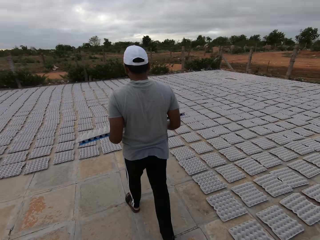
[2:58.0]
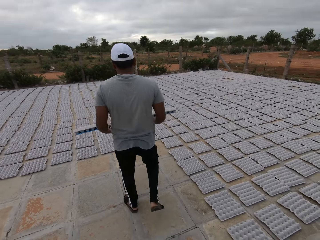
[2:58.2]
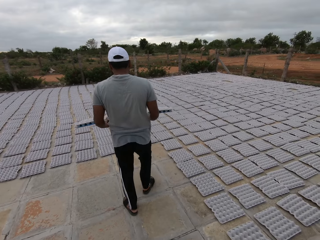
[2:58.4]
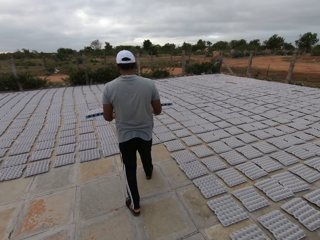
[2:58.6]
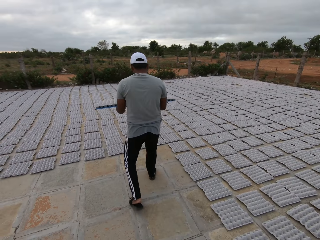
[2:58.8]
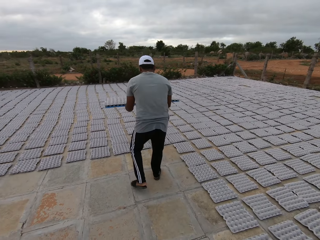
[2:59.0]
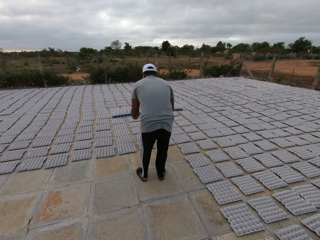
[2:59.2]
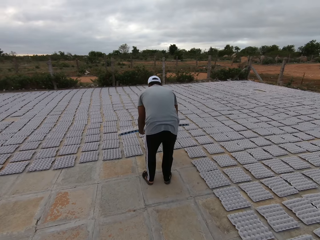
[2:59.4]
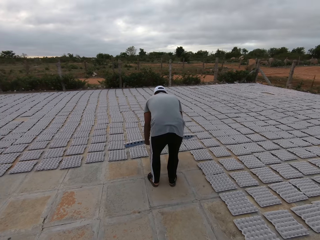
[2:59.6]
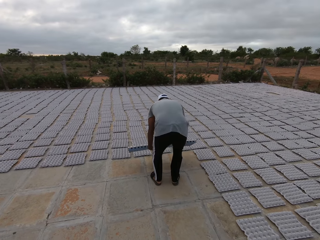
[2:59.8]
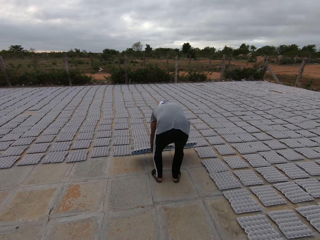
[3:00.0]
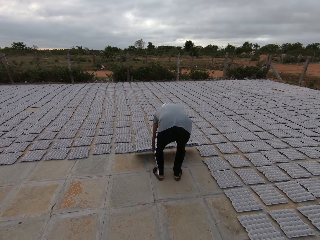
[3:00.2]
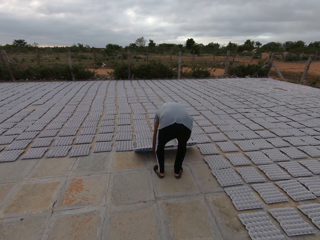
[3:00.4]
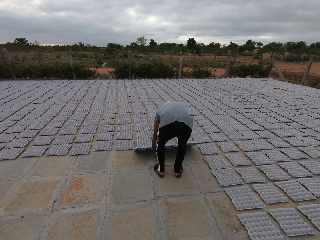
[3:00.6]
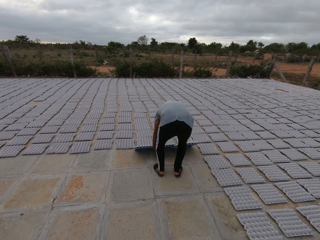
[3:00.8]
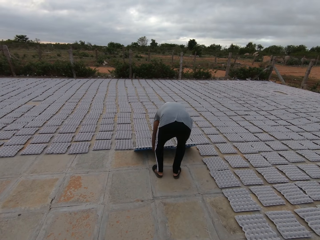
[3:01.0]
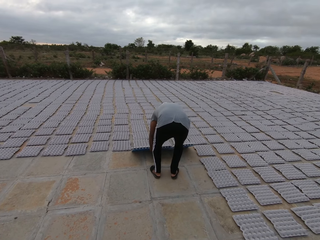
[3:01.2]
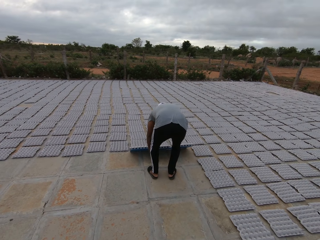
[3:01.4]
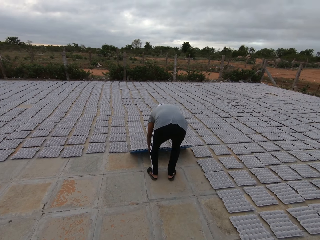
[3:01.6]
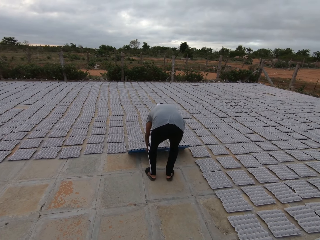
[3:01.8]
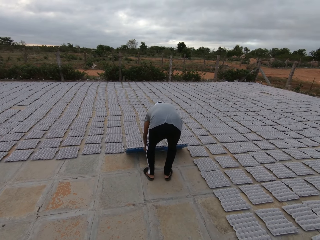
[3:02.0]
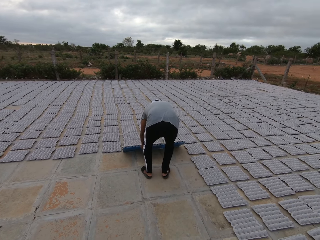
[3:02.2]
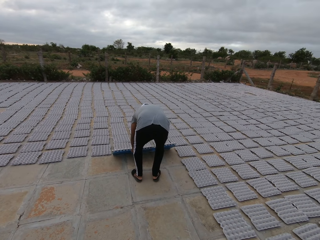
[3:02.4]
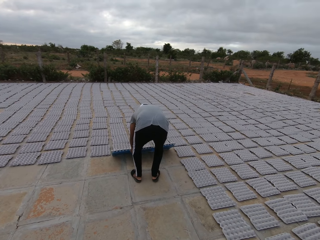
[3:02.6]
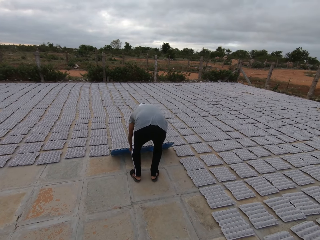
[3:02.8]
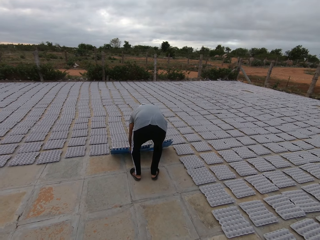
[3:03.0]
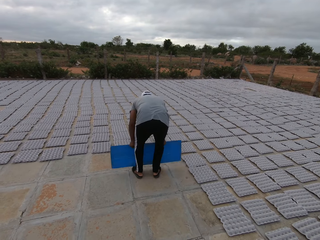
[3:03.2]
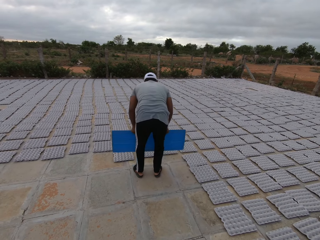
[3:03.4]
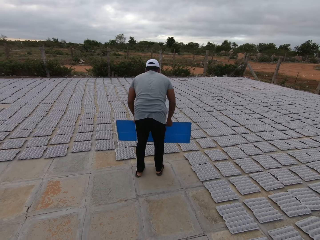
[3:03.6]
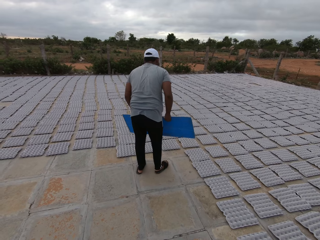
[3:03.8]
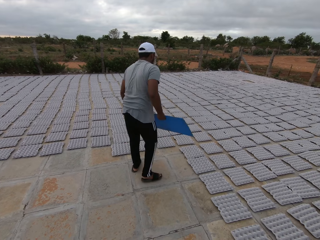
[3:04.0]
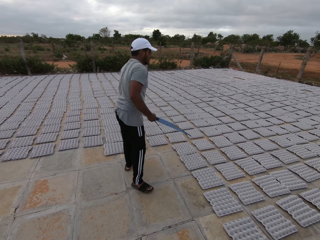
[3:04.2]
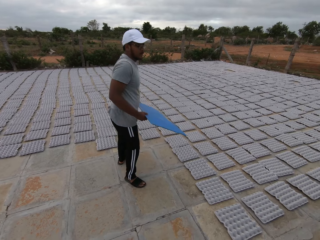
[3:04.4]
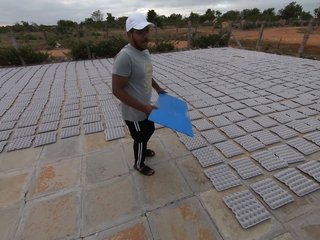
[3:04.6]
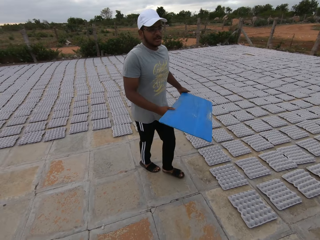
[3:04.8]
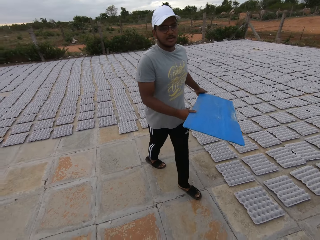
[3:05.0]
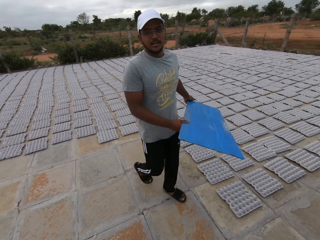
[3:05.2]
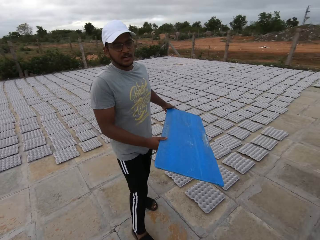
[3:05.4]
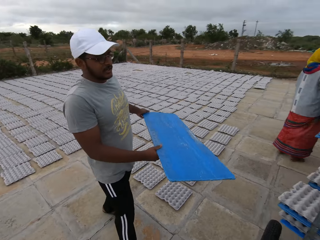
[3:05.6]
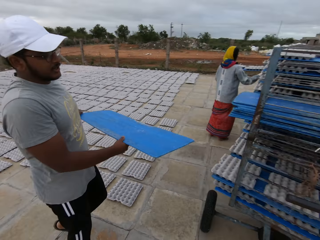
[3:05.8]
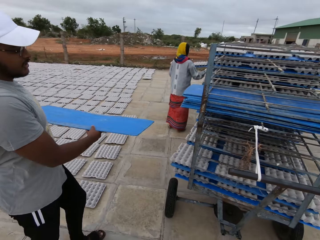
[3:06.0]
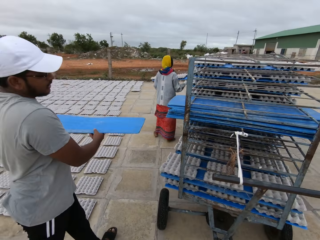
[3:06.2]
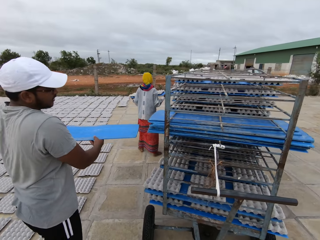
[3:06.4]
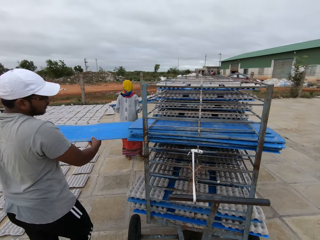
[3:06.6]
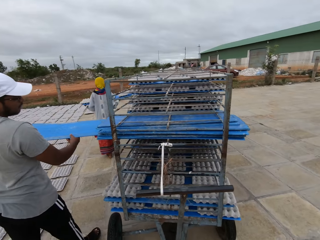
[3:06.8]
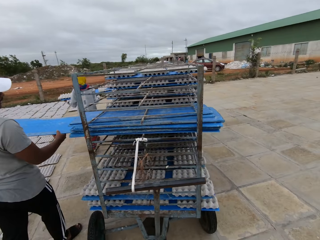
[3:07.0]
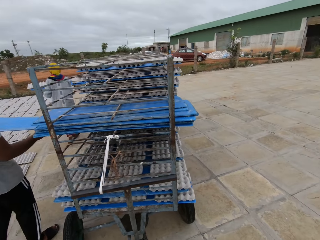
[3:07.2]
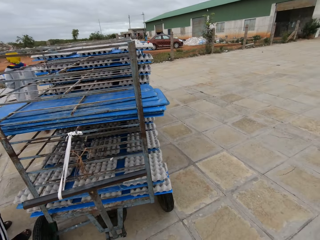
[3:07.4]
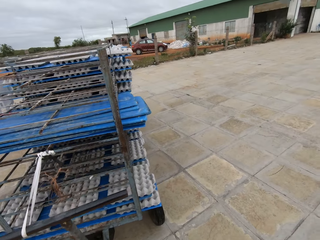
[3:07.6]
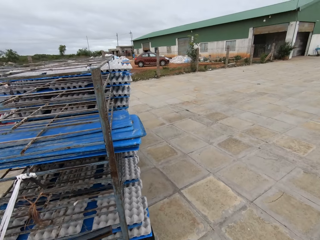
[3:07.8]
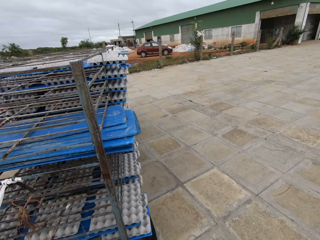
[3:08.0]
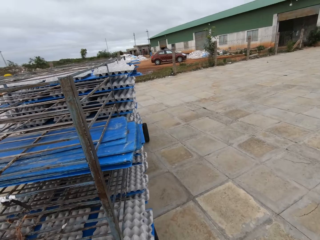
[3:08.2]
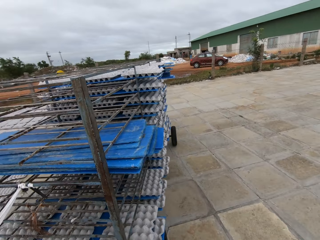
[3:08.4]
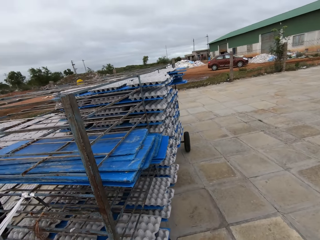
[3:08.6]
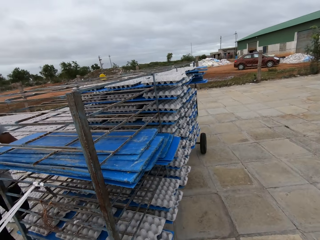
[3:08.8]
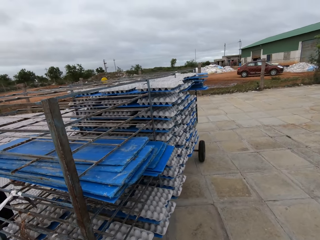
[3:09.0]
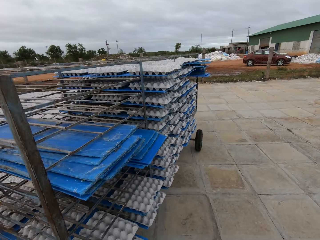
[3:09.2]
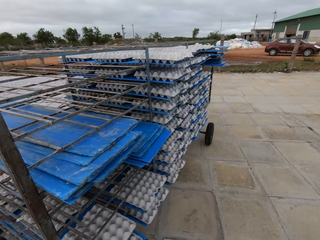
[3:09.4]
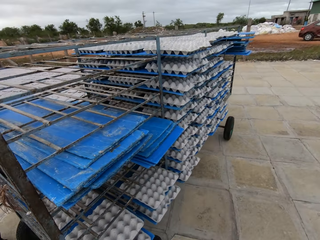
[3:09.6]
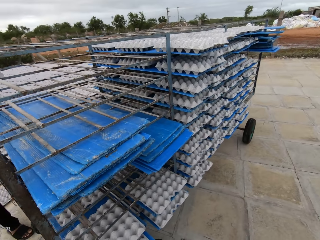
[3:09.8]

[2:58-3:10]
The camera wearer looks around a parking lot. They adjust trays on the floor. The man lays egg crates on the floor with the tray in his hands. The camera wearer looks around the parking lot. The man walks around the parking lot. The woman carries a tray in her hands. The man drops the tray in his hands on the shelf and puts a board on a cart. The camera wearer walks around the parking lot.

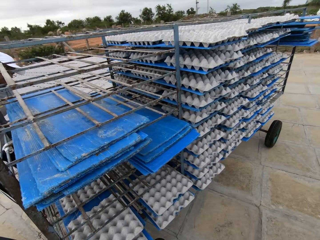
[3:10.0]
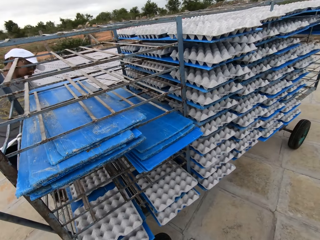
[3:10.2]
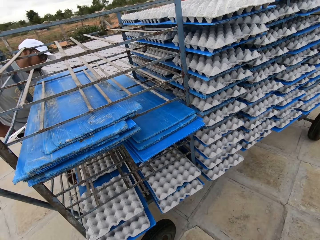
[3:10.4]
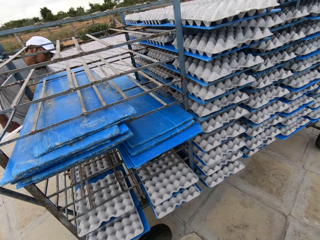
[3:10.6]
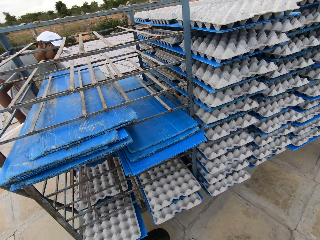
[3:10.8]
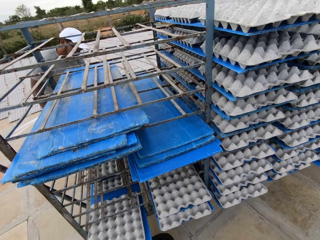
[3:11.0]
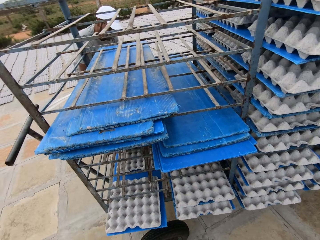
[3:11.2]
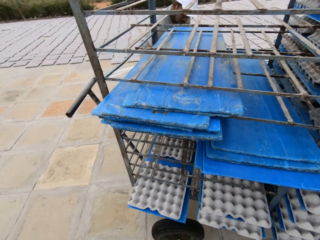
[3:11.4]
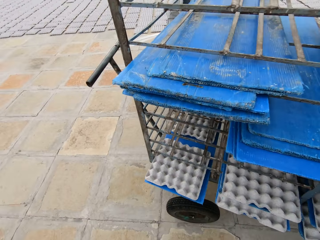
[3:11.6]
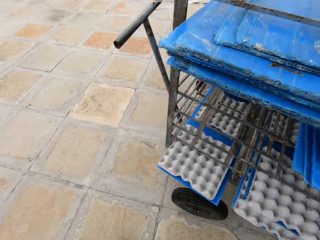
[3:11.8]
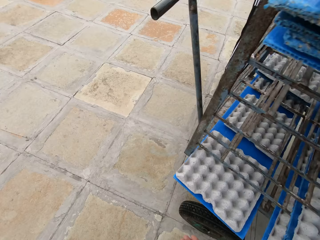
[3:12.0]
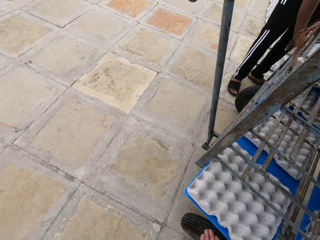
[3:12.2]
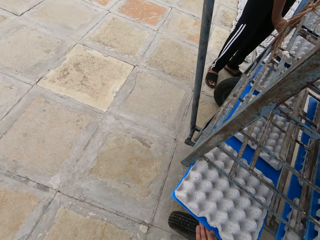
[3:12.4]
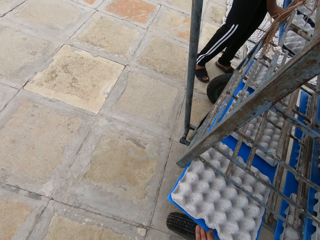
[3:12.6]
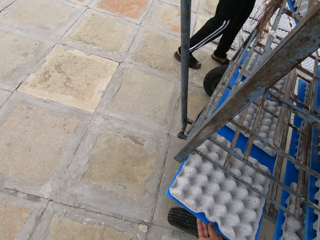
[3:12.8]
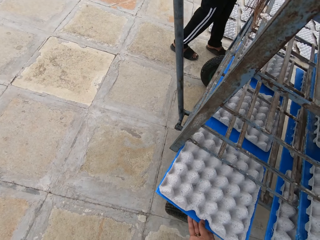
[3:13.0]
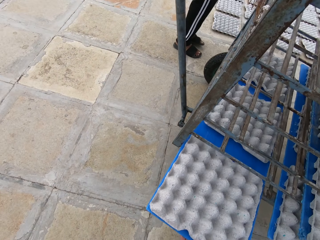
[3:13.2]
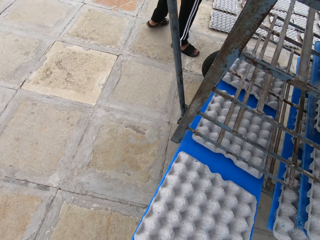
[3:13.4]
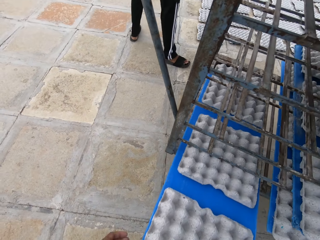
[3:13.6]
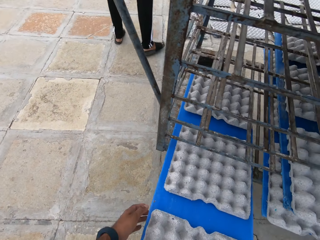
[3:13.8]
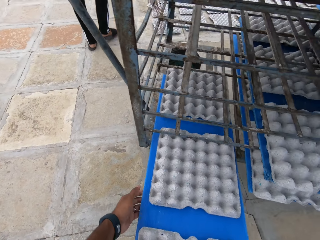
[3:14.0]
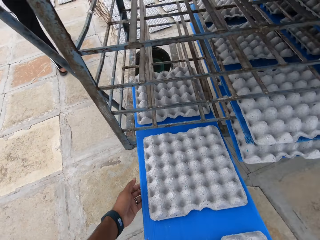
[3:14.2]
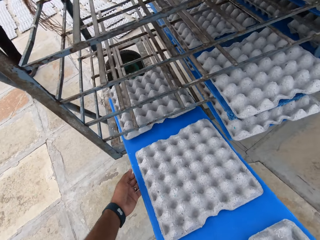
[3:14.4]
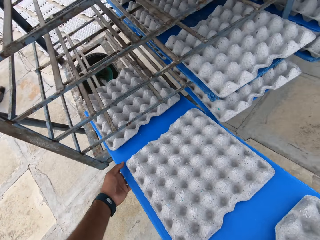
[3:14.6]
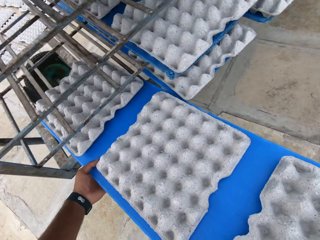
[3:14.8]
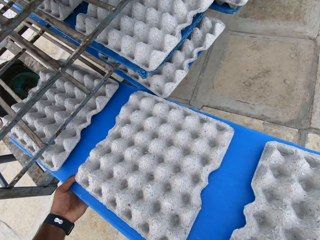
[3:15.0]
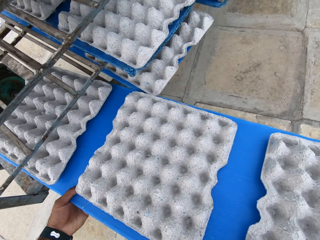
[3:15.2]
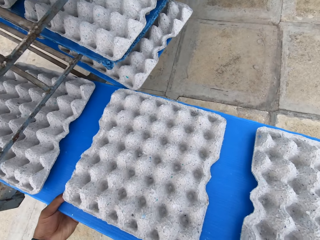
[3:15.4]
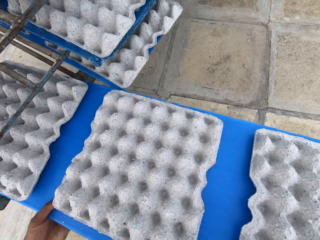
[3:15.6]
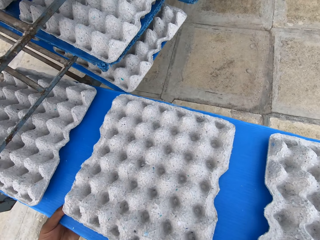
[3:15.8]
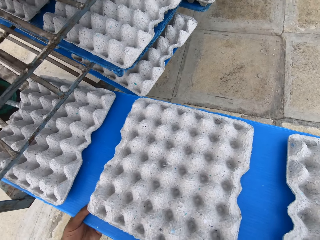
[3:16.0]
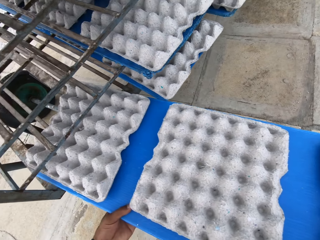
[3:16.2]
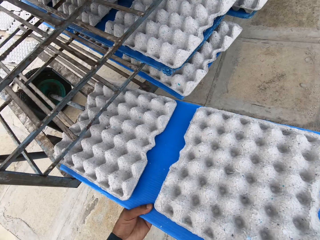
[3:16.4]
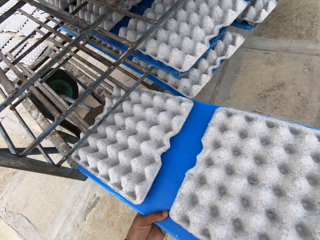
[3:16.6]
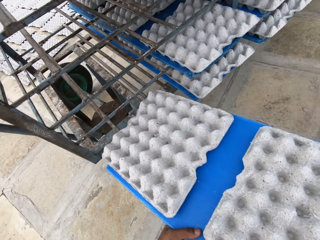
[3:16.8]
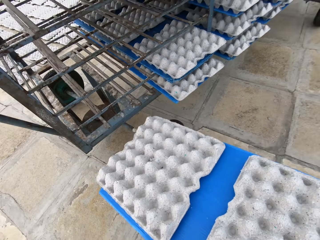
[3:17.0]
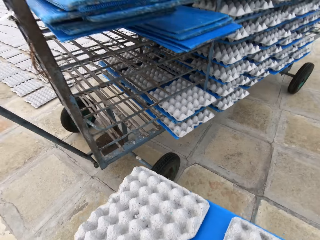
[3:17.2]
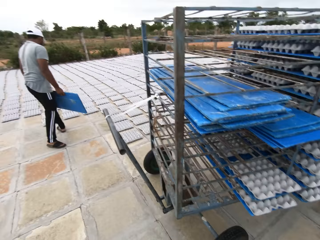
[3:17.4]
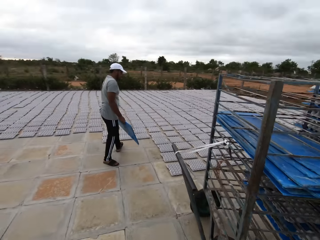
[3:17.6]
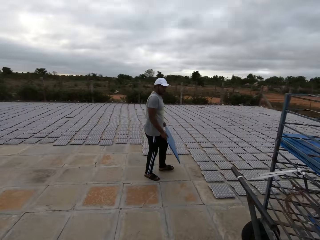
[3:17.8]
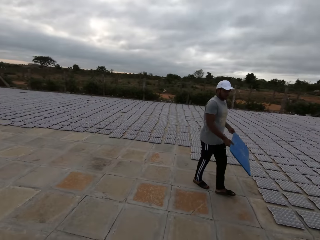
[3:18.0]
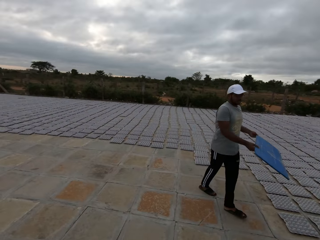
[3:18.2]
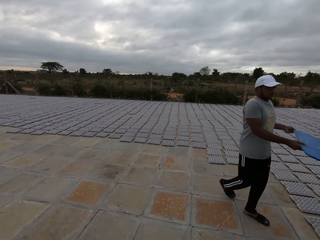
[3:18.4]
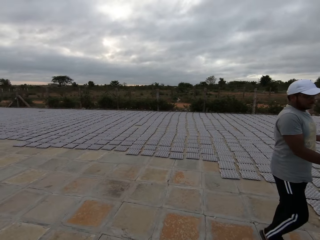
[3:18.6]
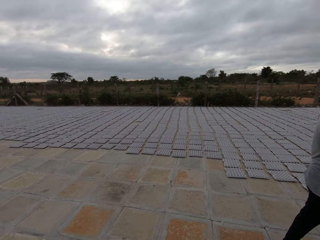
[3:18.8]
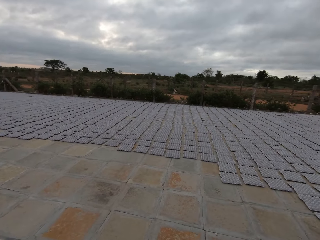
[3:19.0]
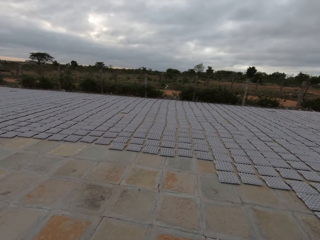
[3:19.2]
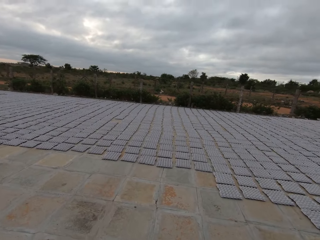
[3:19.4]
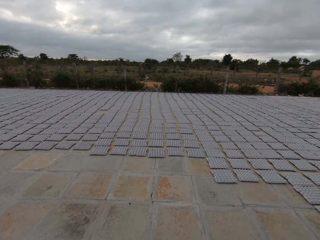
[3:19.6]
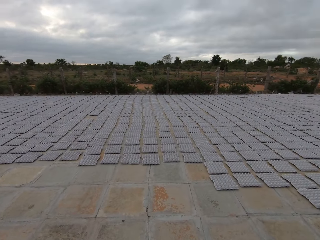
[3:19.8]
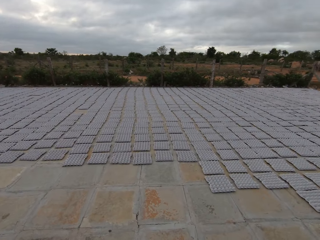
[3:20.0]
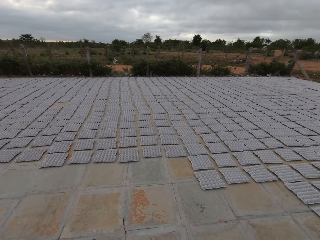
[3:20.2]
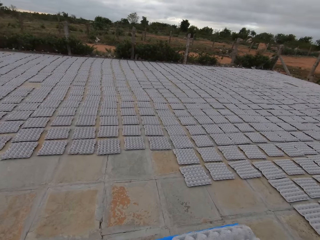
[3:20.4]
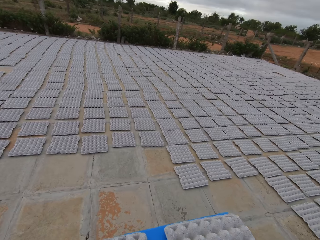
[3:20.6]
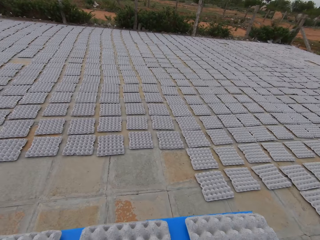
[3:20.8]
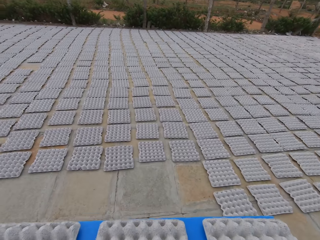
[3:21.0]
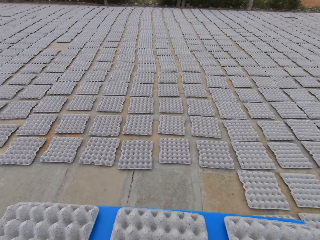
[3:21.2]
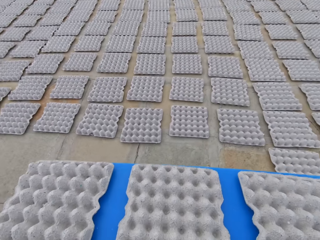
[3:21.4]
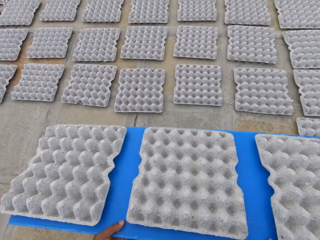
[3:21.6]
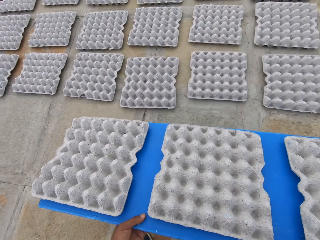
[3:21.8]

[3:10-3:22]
The man drags a tray from the shelf with his left hand. The man picks a tray from a cart. The man carries the tray from the shelf with his hands. The camera wearer drags a tray from the shelf with his right hand. He carries the tray from the shelf with his hands and picks trays from the cart. The man carries the trays in his hands. The camera wearer walks around a parking lot. The man walks around the parking lot.
